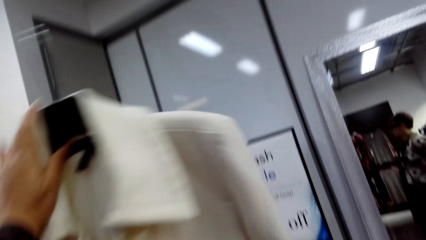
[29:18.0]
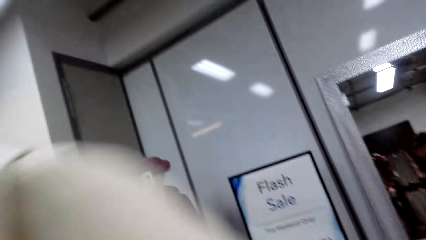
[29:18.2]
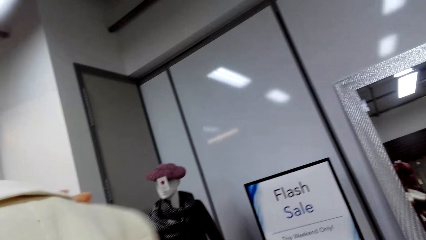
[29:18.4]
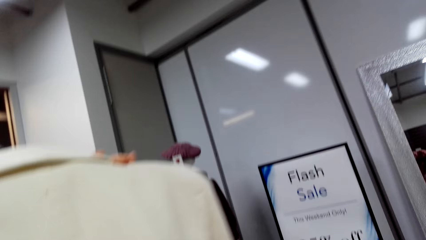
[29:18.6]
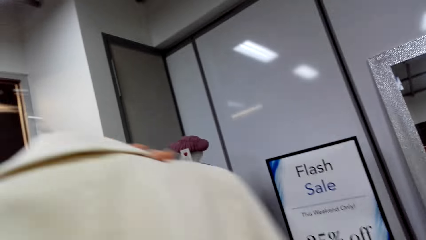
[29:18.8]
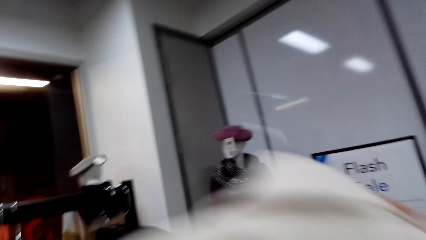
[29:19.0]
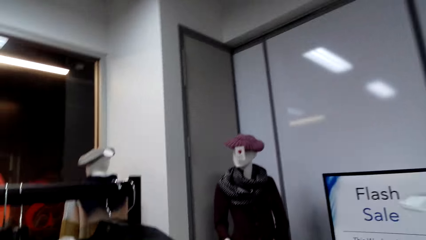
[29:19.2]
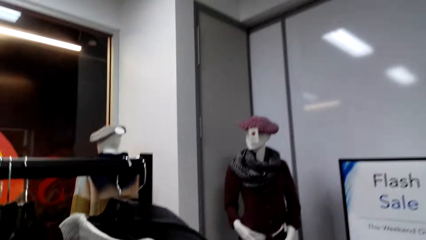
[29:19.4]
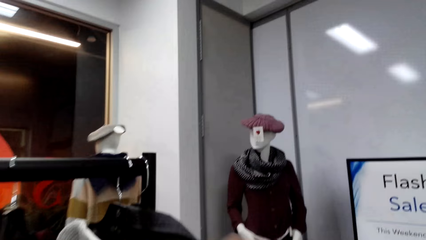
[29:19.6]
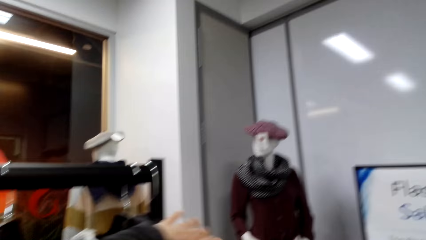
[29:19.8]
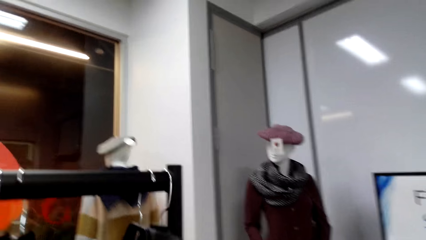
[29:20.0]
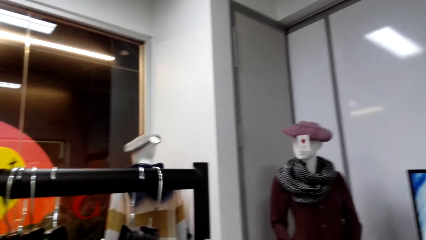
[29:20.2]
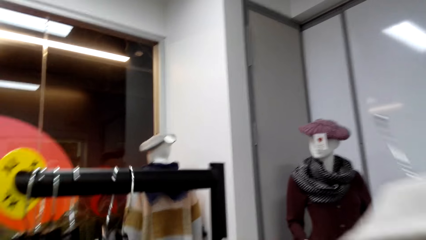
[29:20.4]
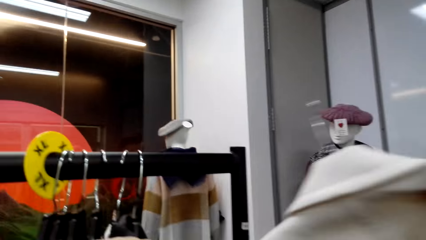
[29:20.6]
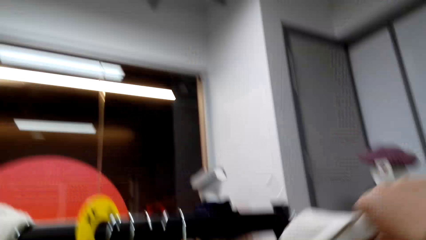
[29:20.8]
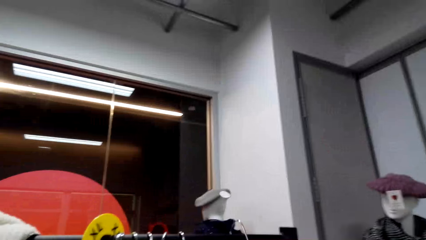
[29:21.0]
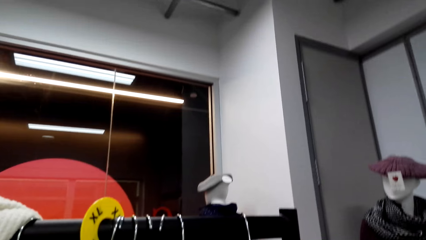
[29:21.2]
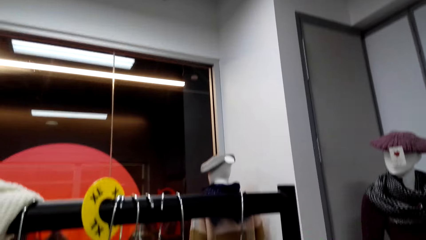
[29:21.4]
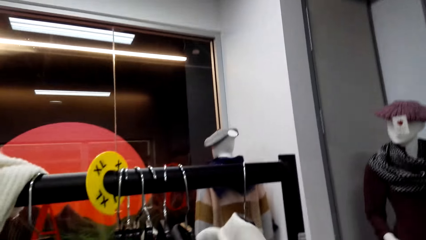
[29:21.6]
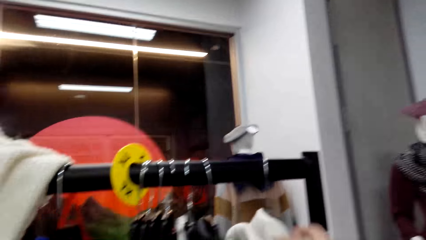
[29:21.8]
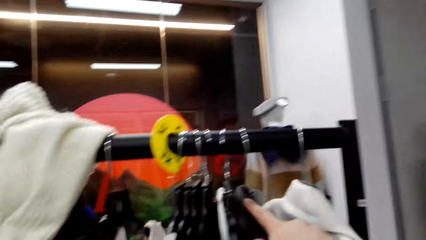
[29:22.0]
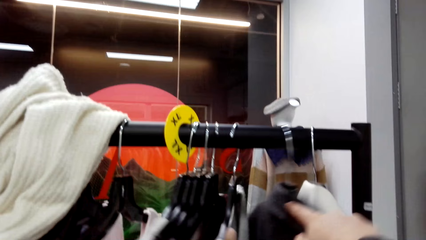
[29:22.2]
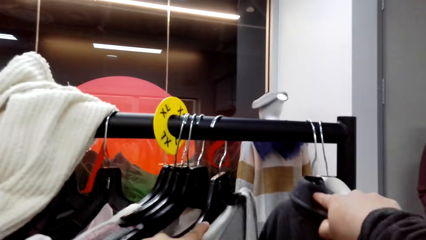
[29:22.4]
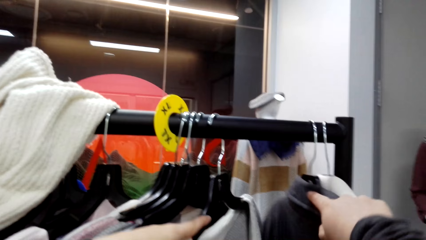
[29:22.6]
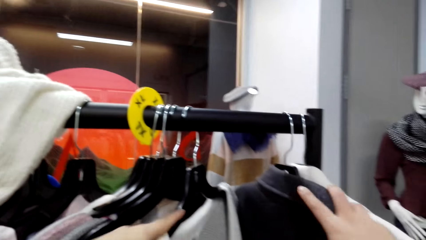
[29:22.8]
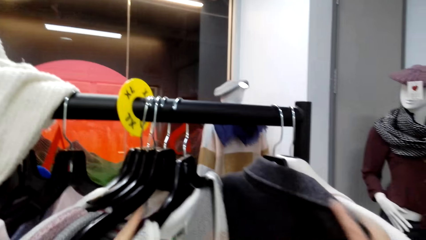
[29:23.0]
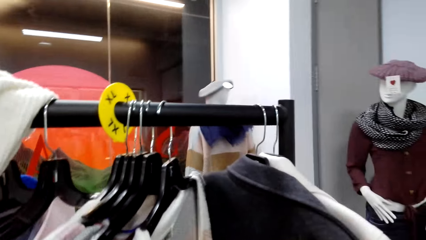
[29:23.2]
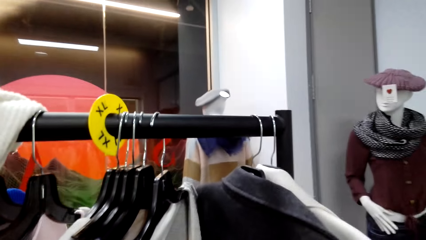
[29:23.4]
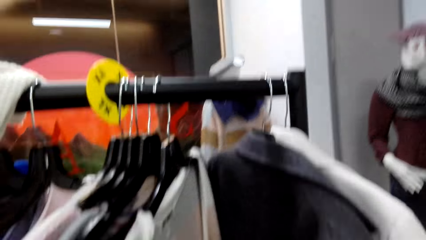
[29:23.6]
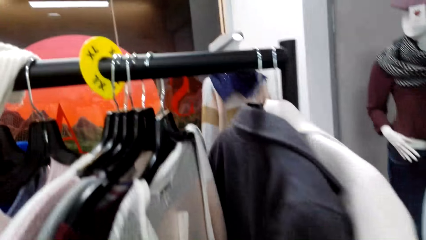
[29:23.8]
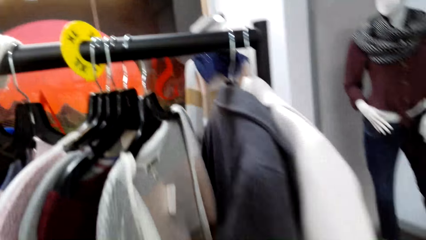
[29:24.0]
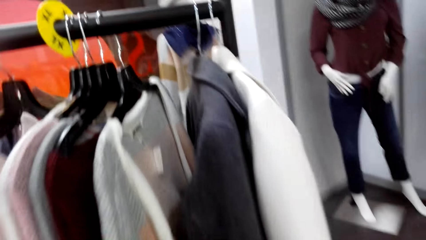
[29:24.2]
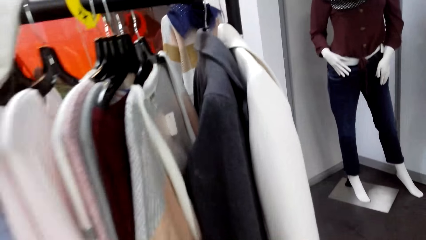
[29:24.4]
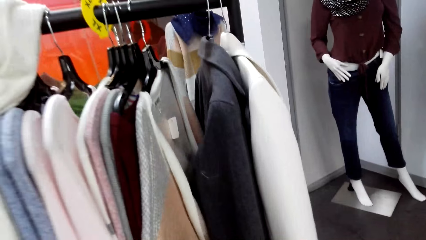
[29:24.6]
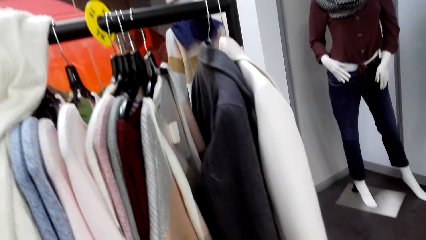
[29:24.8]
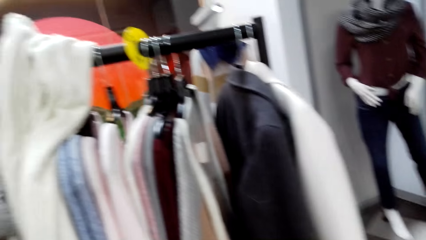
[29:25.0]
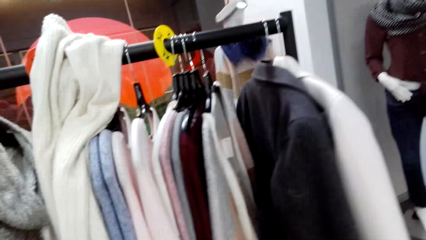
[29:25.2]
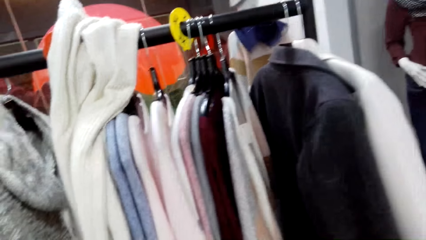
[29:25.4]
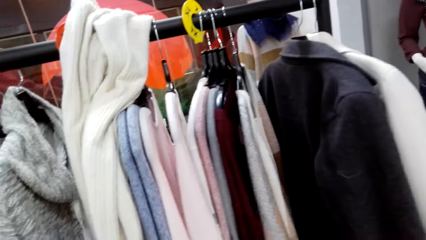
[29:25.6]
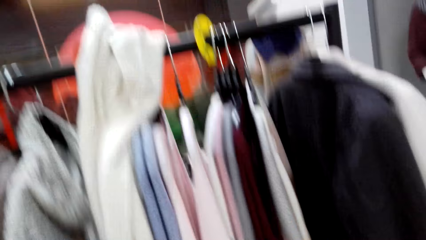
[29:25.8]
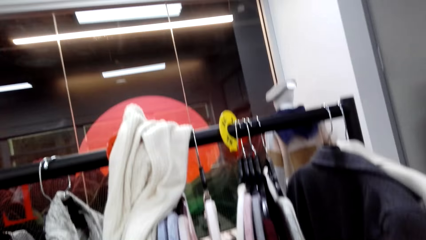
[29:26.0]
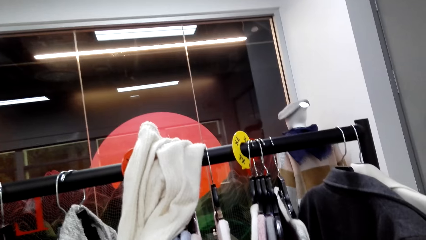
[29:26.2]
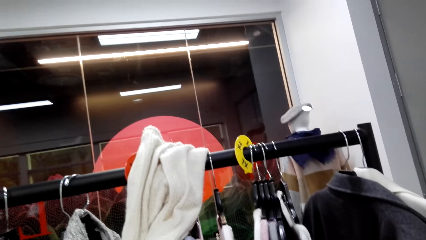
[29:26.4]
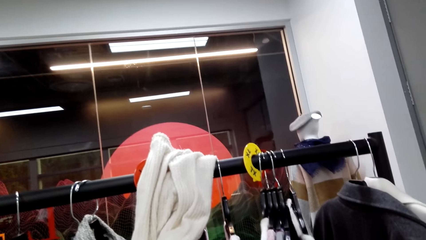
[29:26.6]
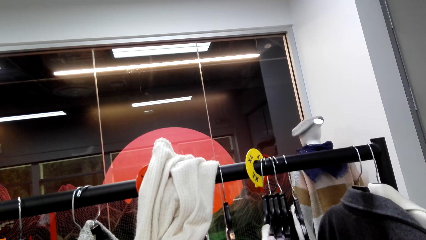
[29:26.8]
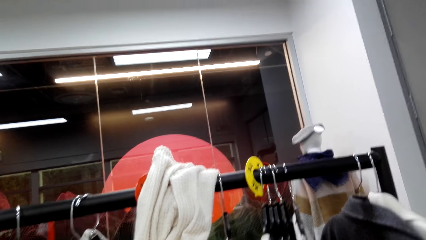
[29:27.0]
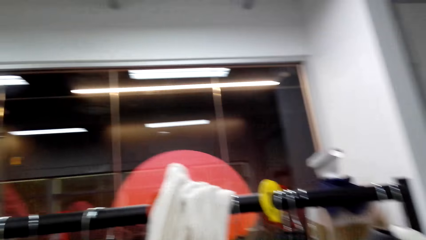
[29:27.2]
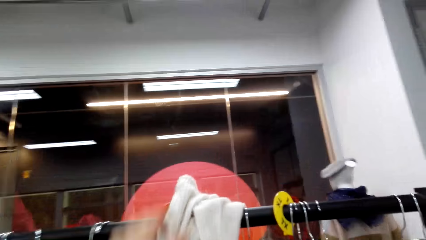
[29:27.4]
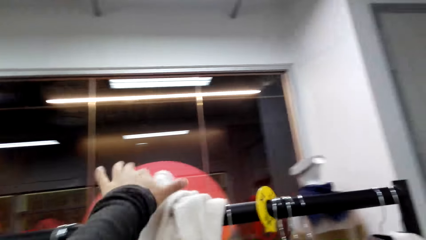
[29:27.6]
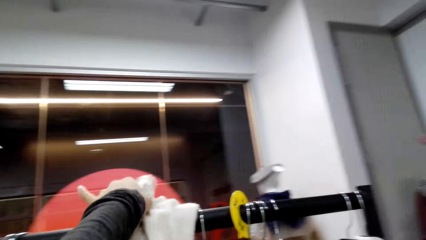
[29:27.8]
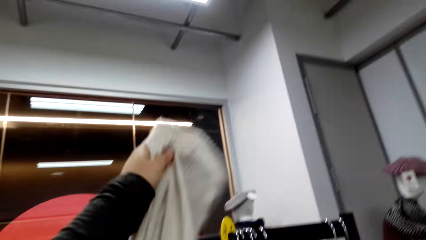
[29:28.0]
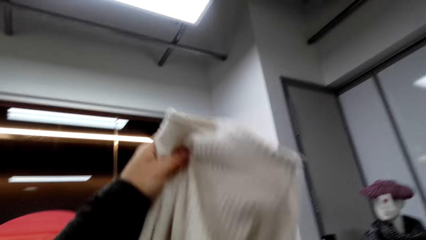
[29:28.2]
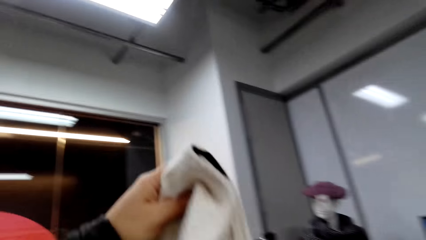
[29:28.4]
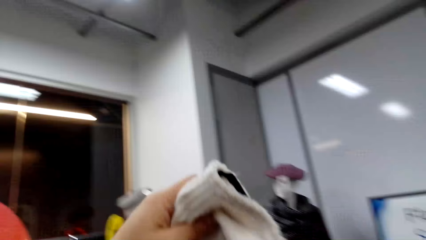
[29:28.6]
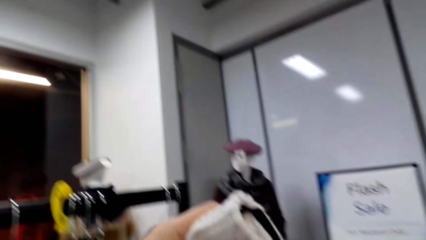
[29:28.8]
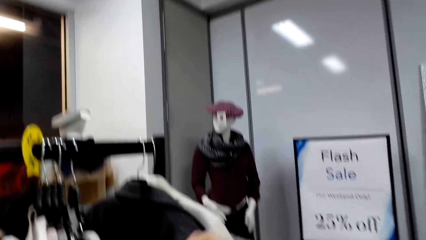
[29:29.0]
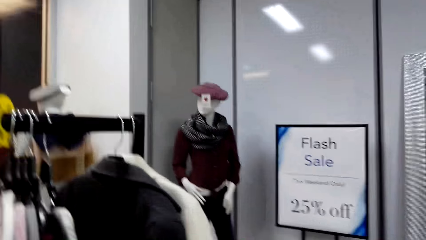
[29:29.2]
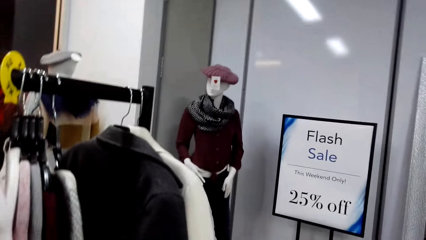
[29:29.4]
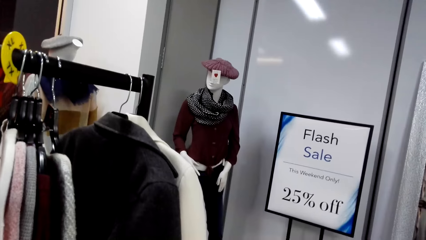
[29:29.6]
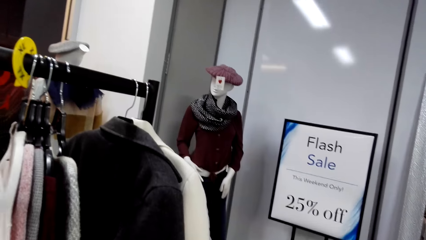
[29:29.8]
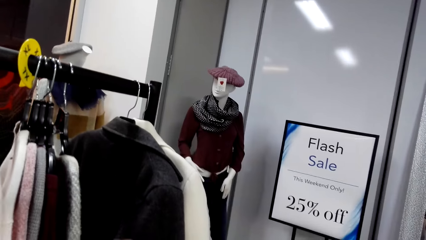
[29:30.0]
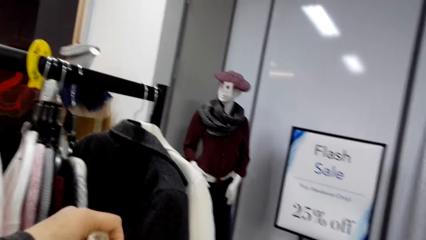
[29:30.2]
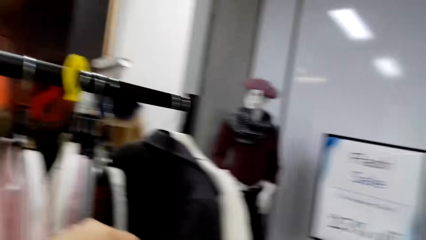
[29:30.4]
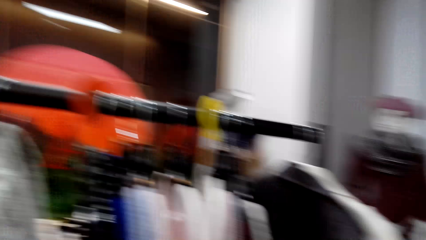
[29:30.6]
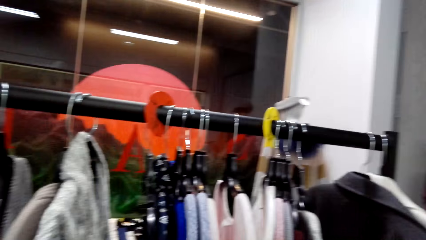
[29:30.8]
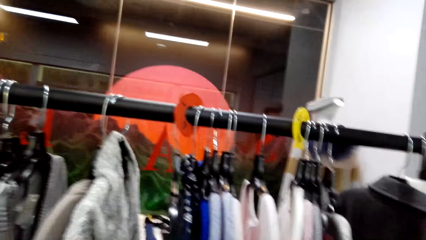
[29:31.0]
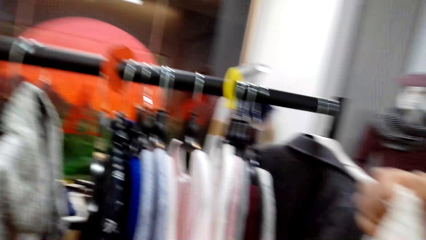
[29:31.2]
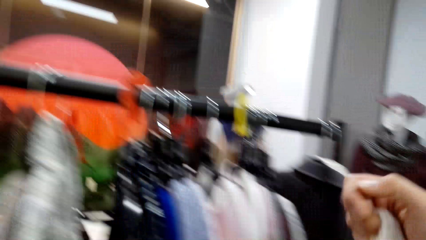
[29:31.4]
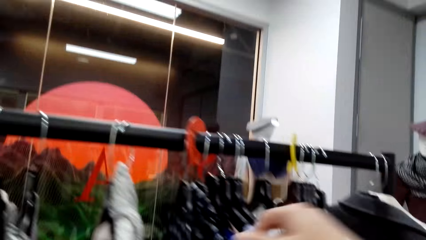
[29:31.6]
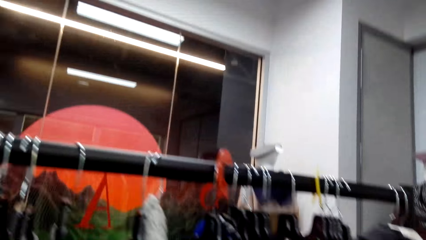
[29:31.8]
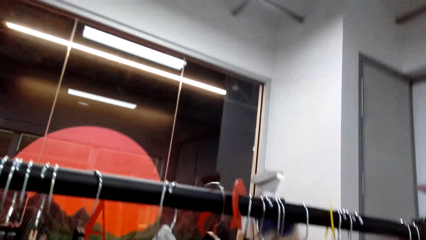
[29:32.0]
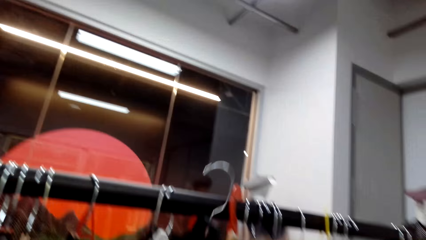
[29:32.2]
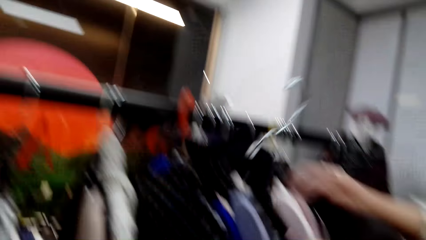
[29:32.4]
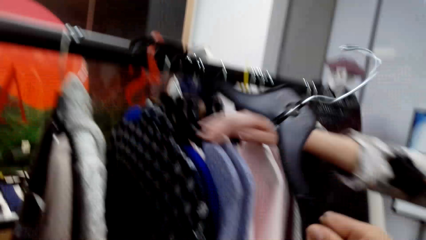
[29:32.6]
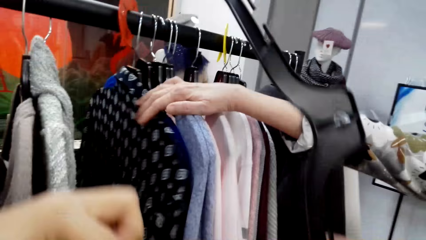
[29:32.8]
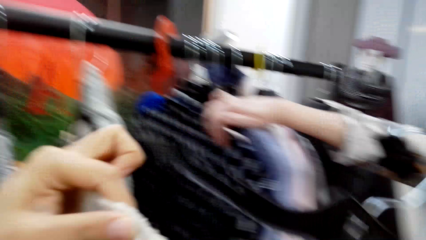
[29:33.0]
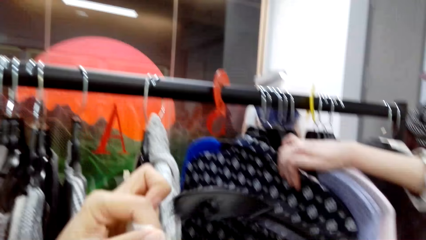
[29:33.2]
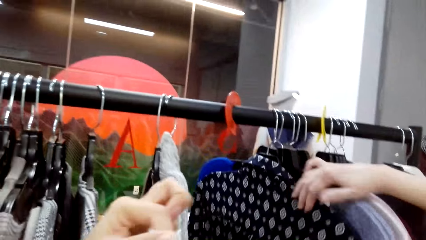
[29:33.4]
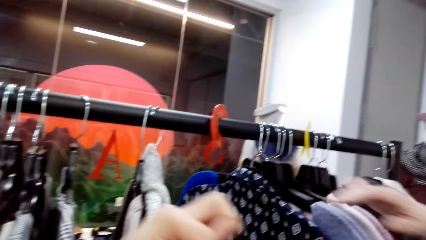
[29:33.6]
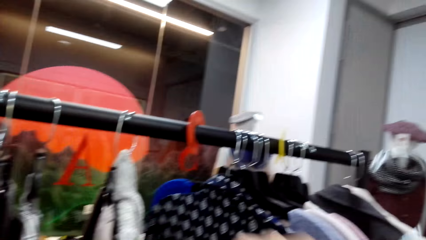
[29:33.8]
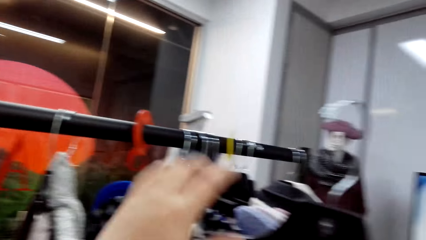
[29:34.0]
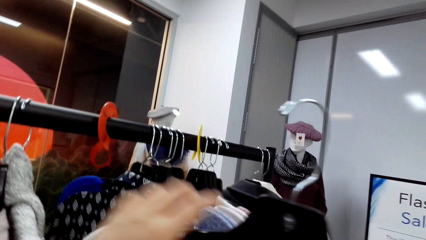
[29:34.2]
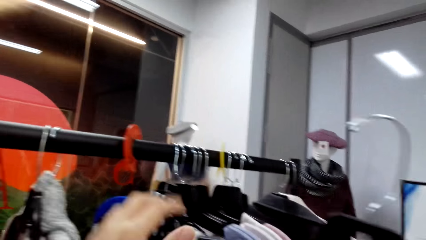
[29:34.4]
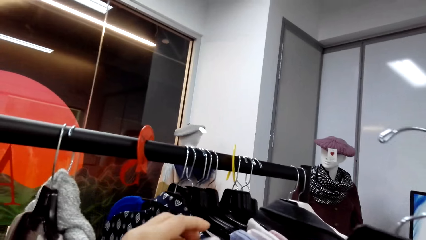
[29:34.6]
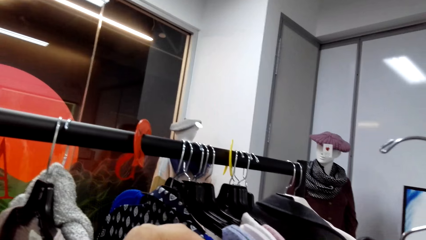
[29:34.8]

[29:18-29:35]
The camera wearer turns a coat. They hang the trench coat. They move apparel. They pick a sweater on the rack. They pick a hanger. A lady holds apparel and removes a hand from the apparel.
